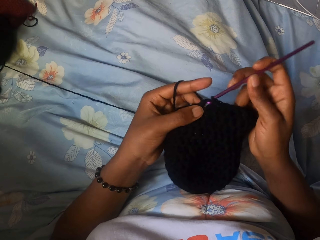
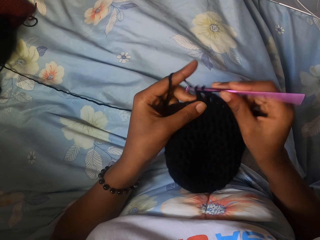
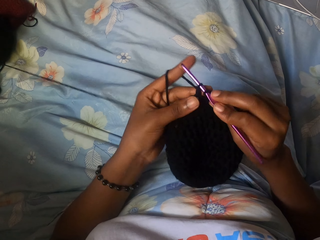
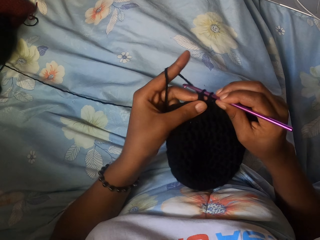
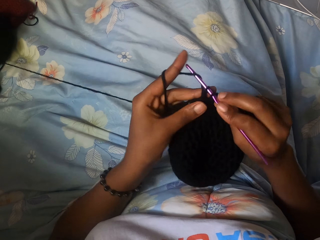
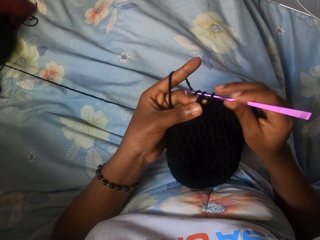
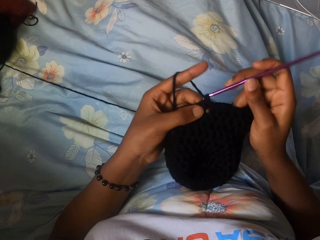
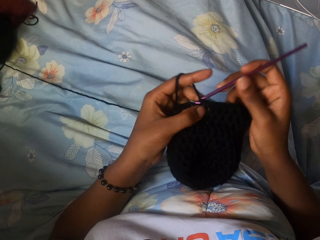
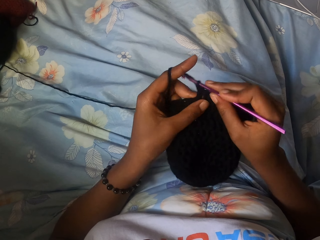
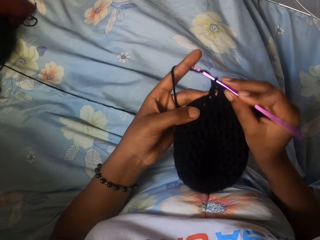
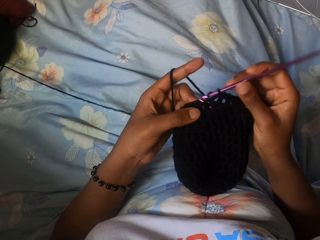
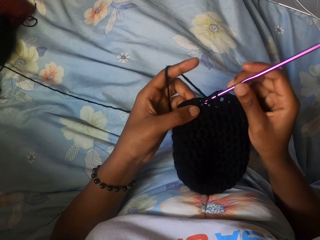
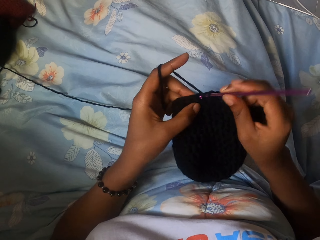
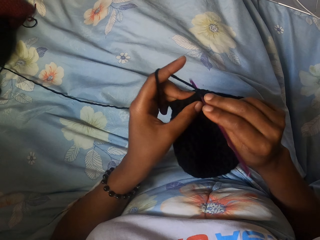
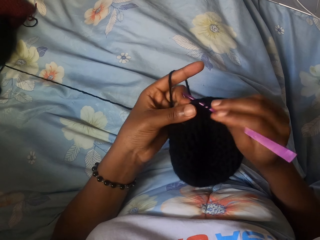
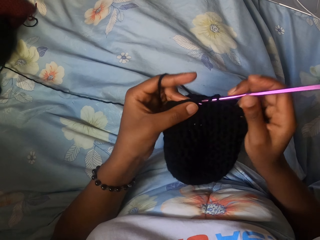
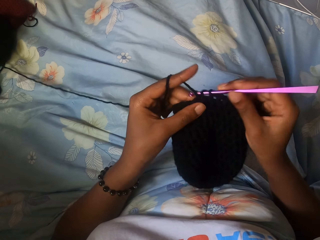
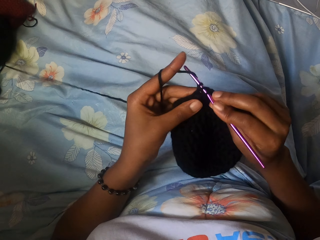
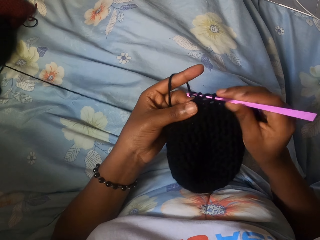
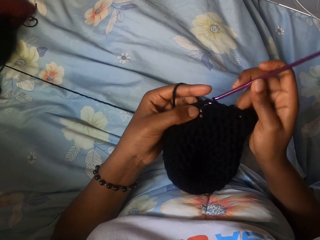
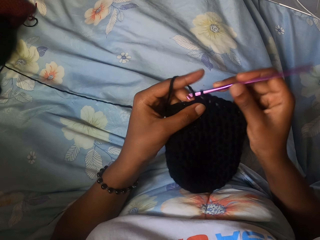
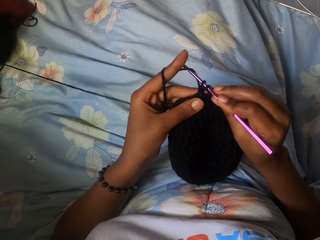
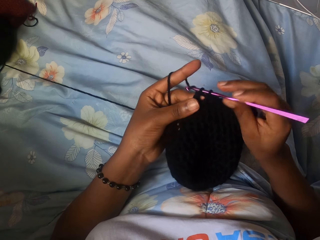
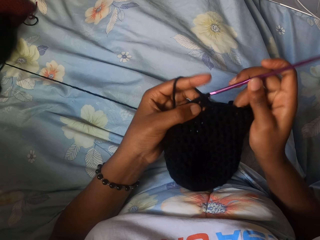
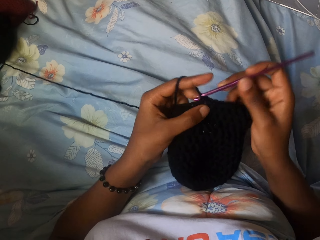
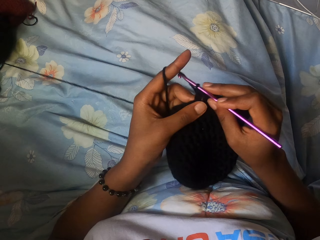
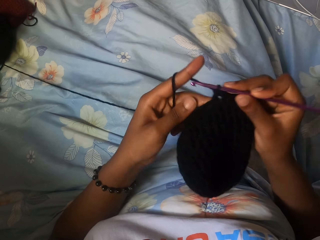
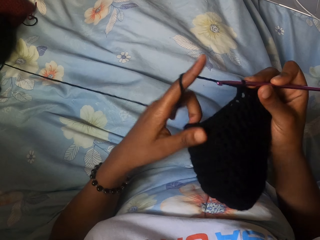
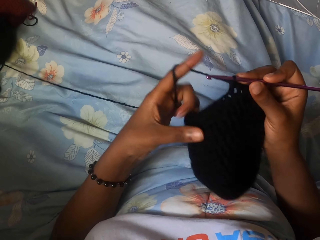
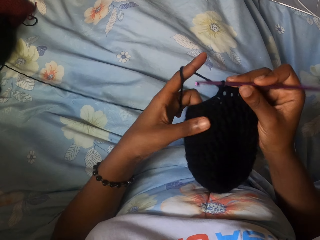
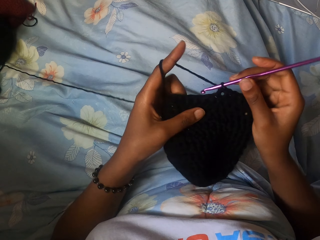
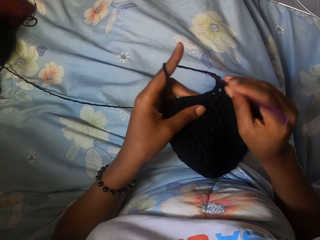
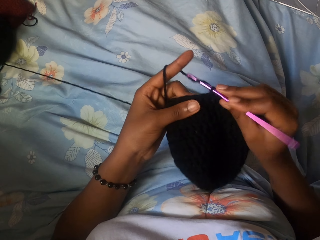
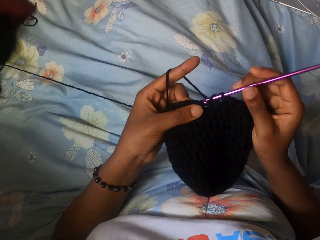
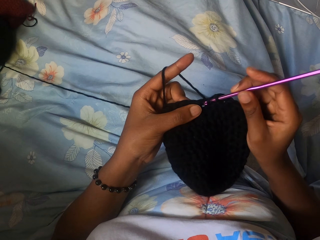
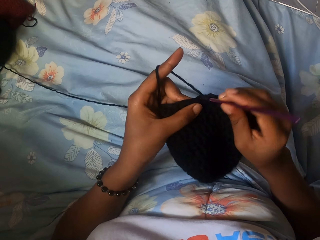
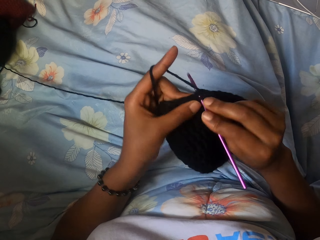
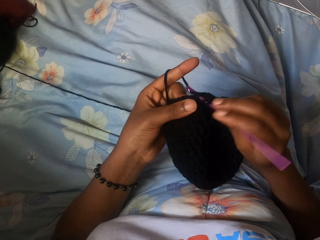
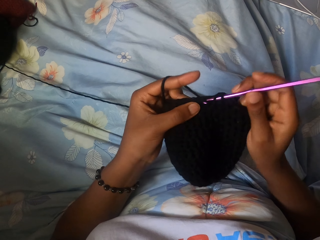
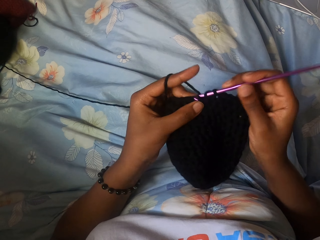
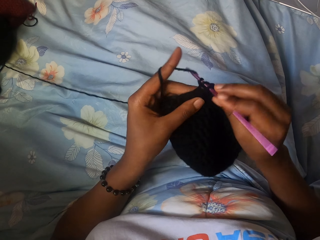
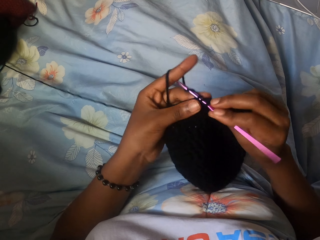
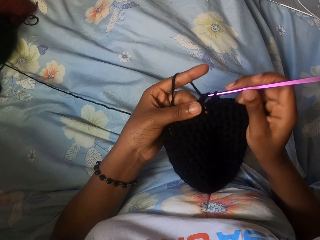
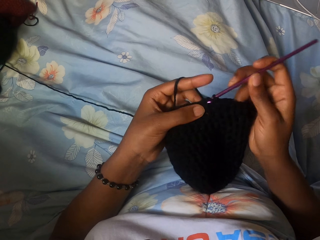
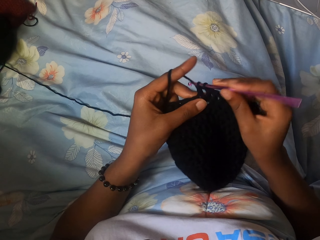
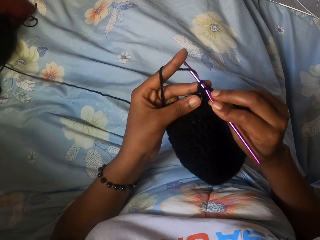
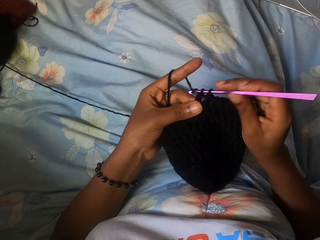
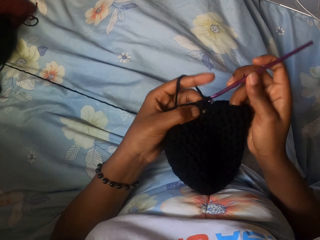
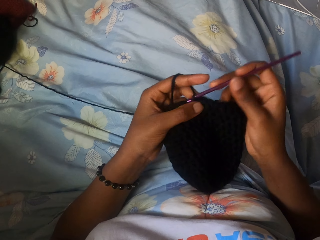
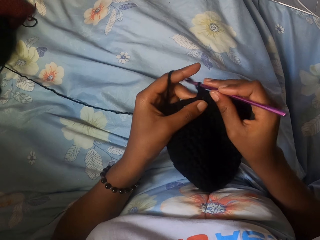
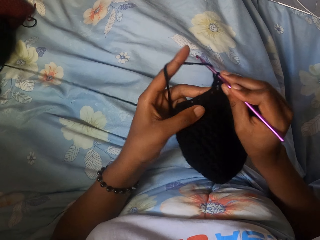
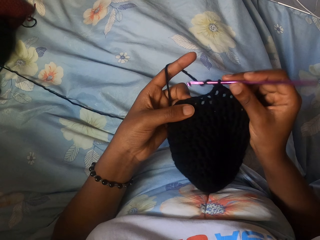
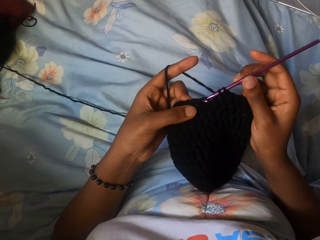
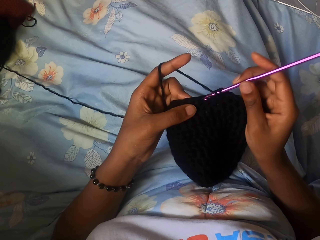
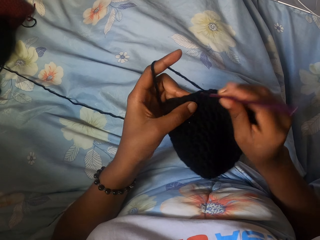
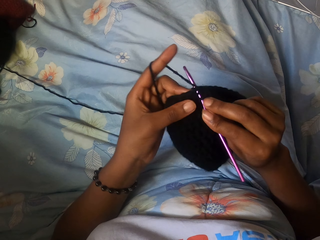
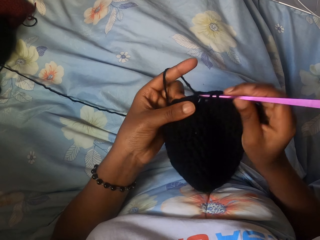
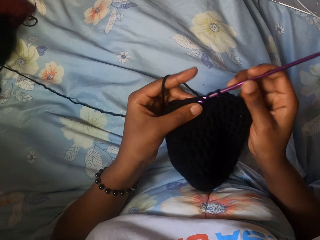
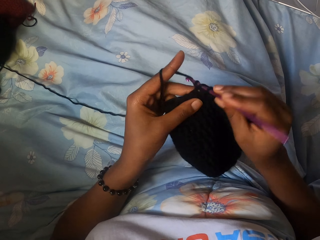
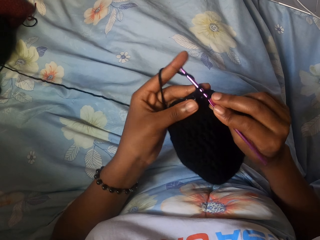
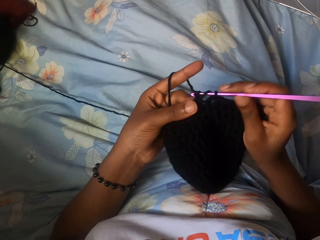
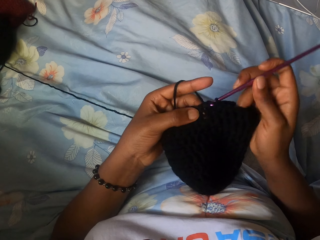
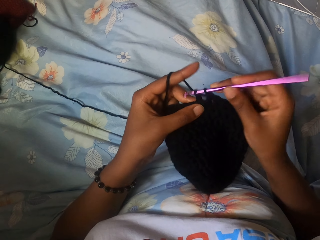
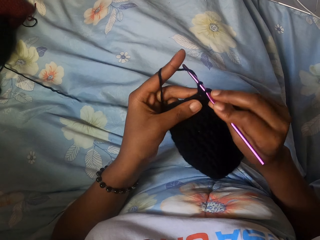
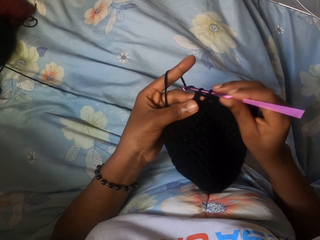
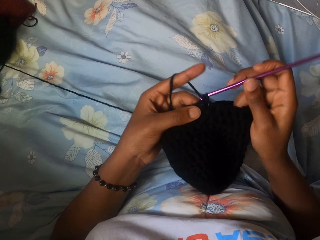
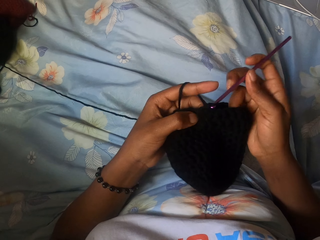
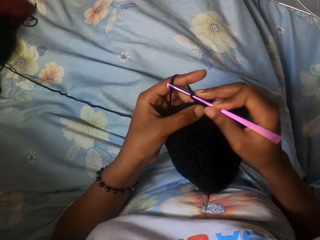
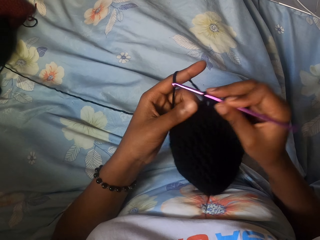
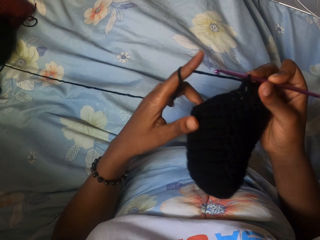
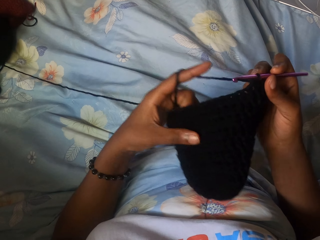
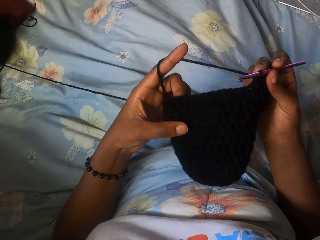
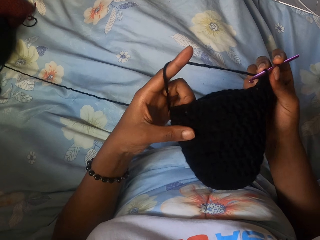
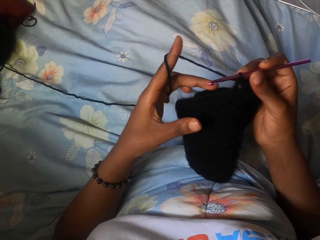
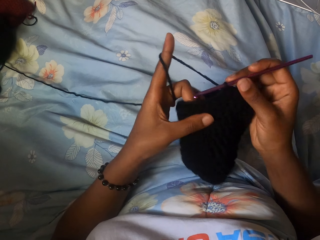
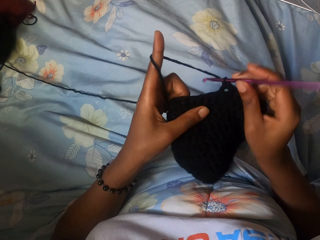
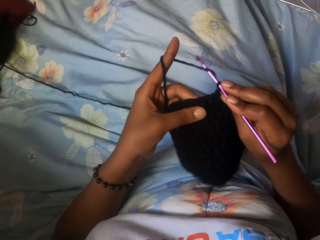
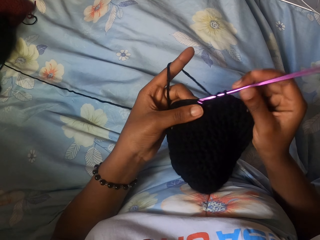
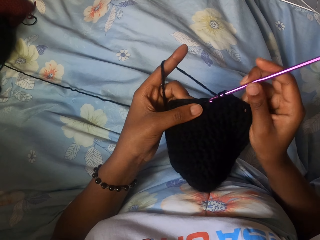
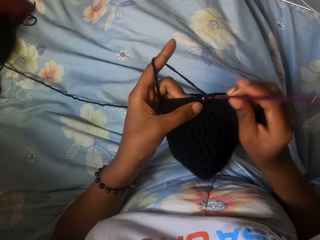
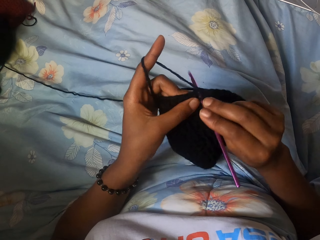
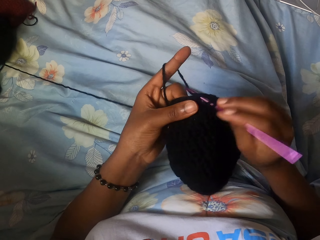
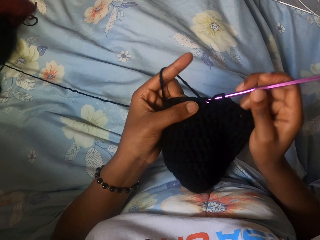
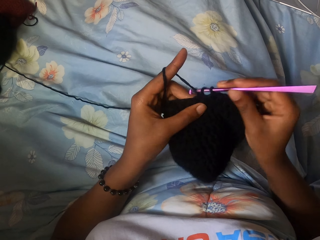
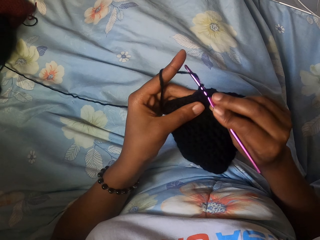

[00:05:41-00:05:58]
The camera wearer adjusts the cloth. They stitch. They adjust the cloth. They stitch.
